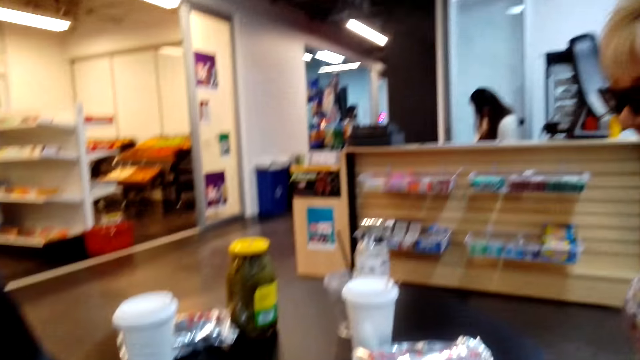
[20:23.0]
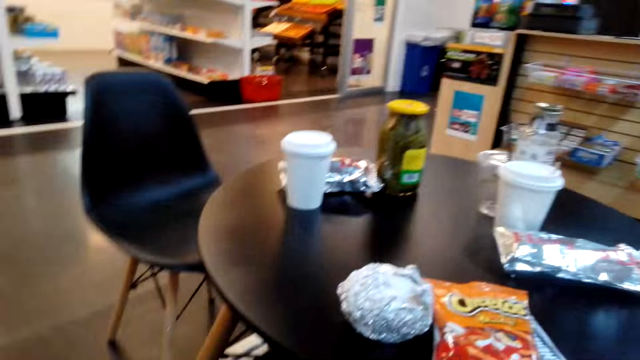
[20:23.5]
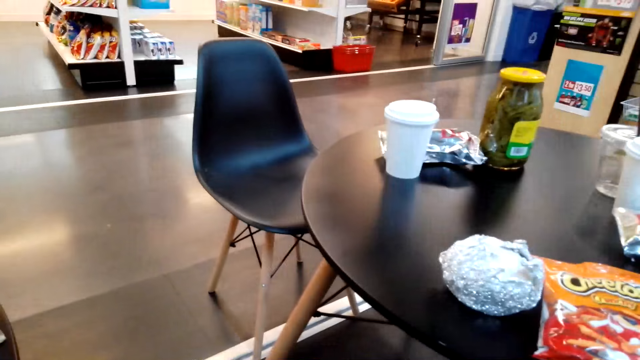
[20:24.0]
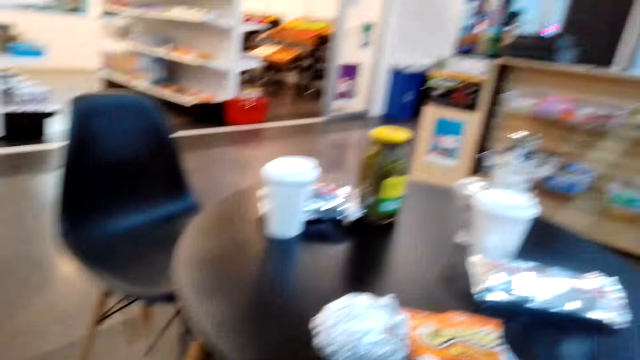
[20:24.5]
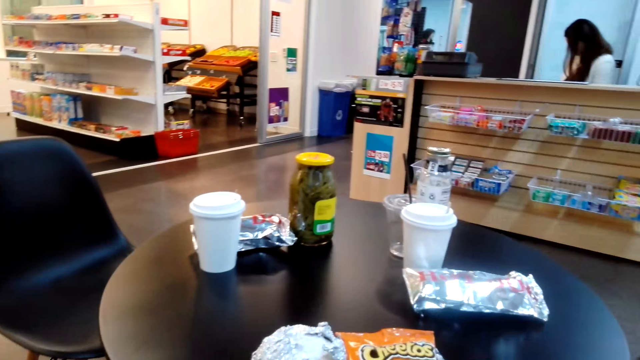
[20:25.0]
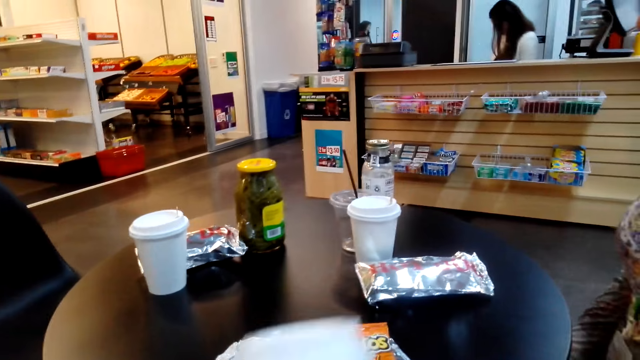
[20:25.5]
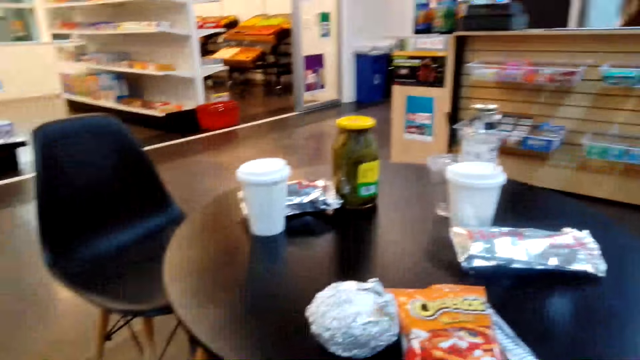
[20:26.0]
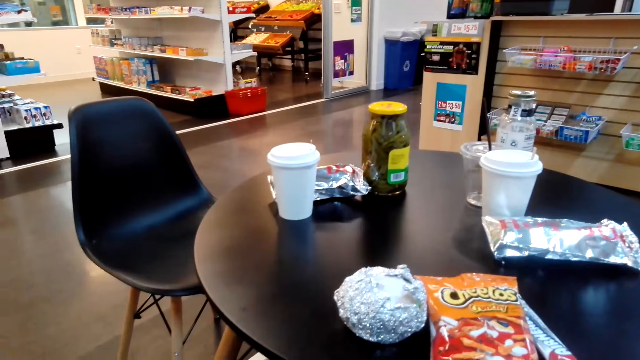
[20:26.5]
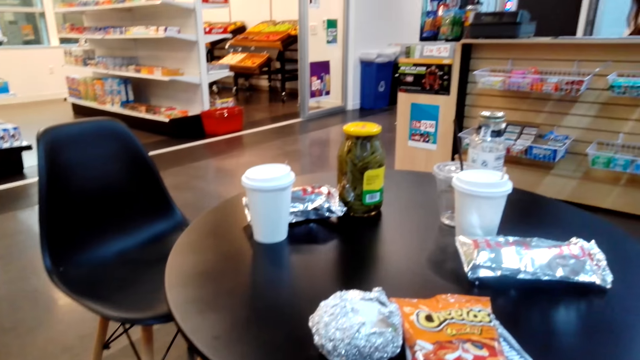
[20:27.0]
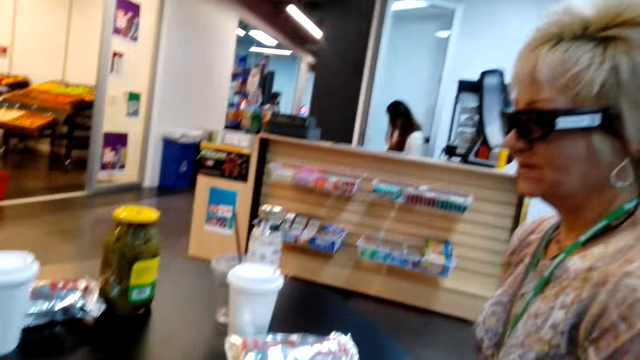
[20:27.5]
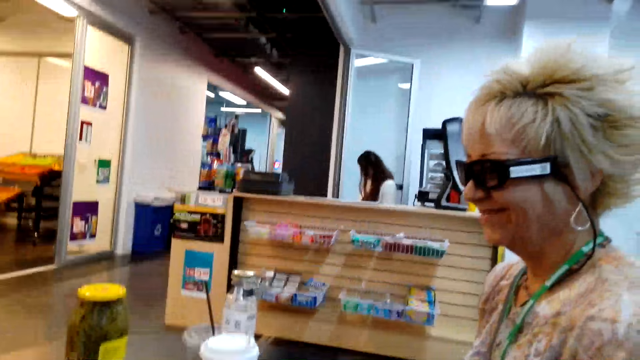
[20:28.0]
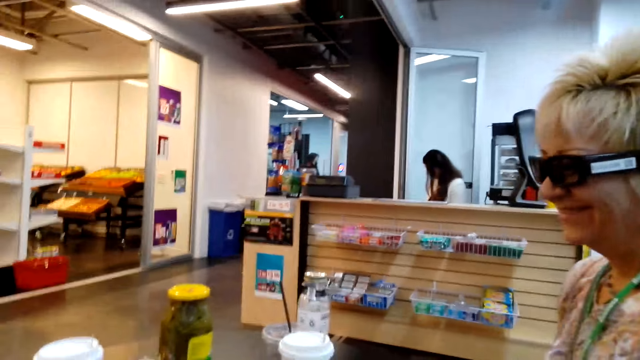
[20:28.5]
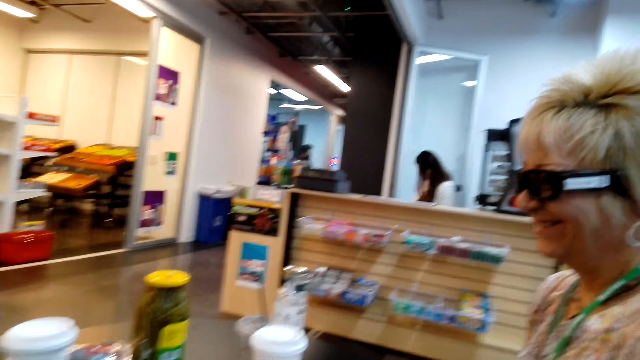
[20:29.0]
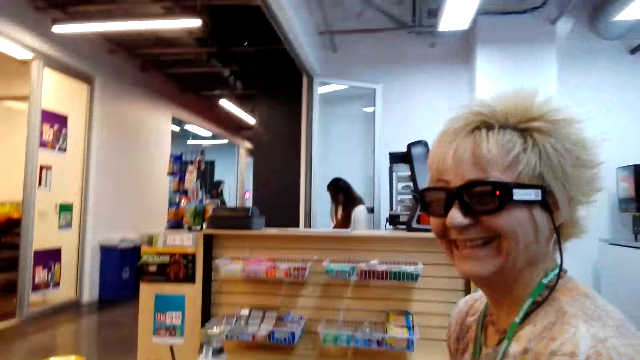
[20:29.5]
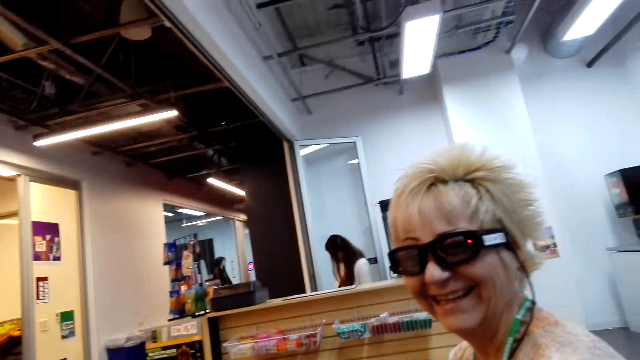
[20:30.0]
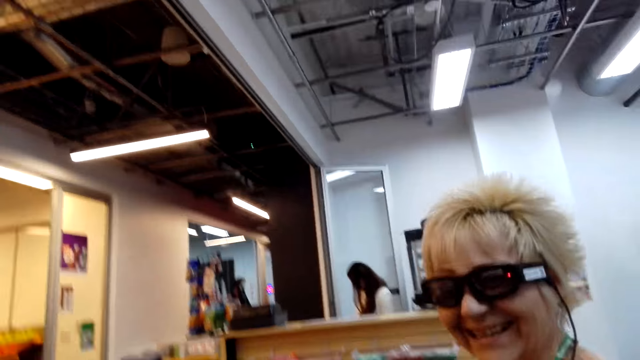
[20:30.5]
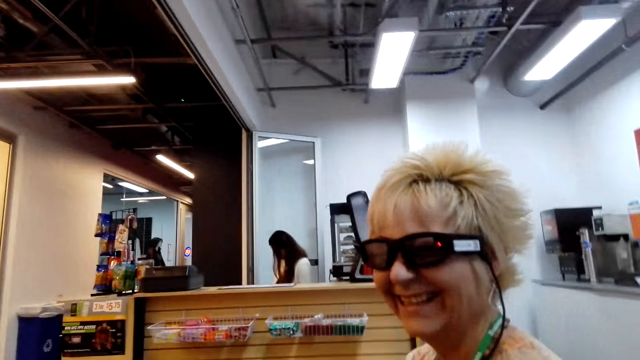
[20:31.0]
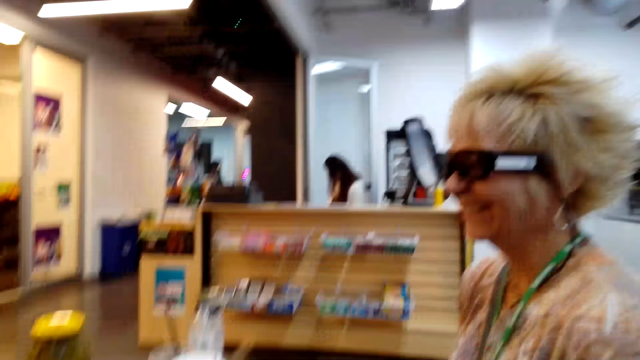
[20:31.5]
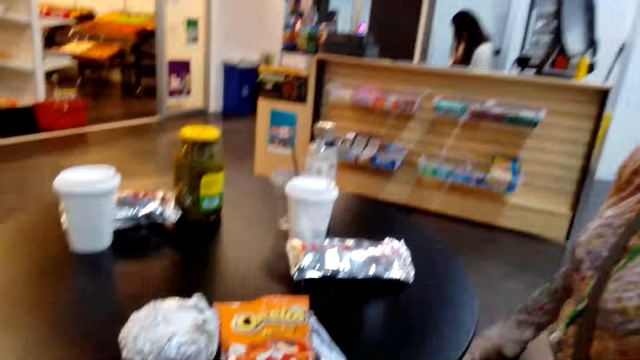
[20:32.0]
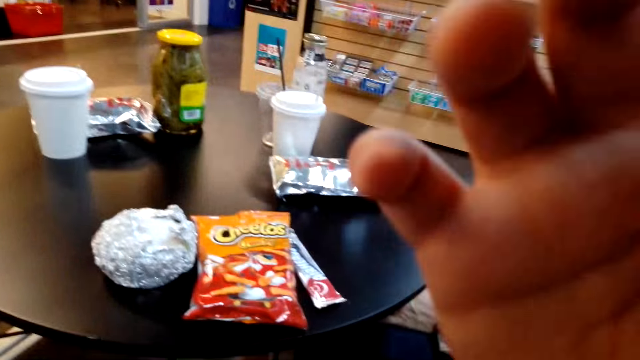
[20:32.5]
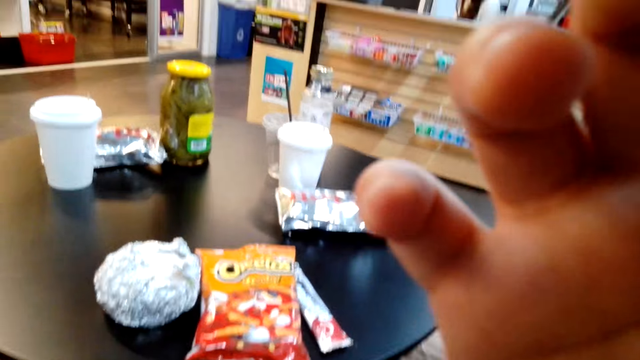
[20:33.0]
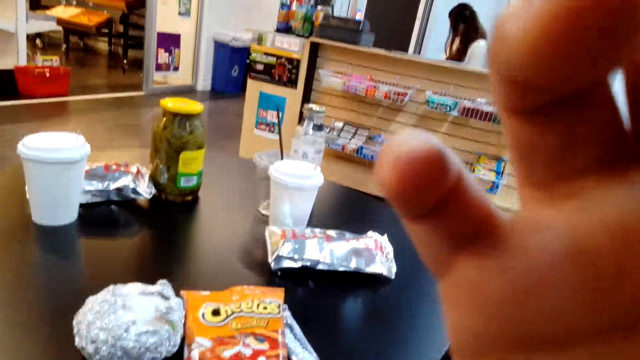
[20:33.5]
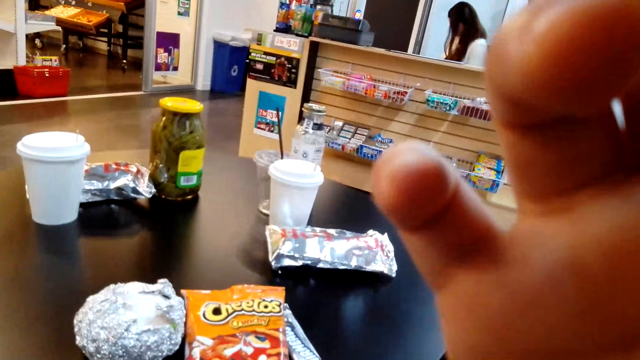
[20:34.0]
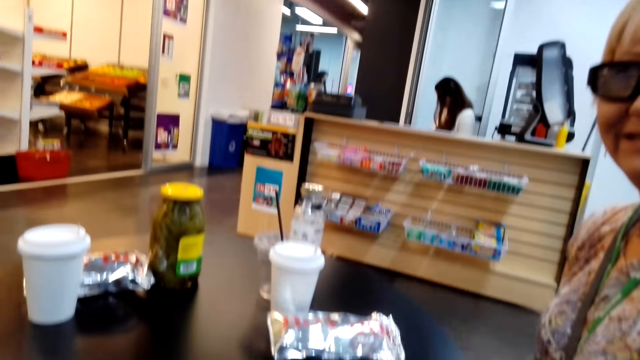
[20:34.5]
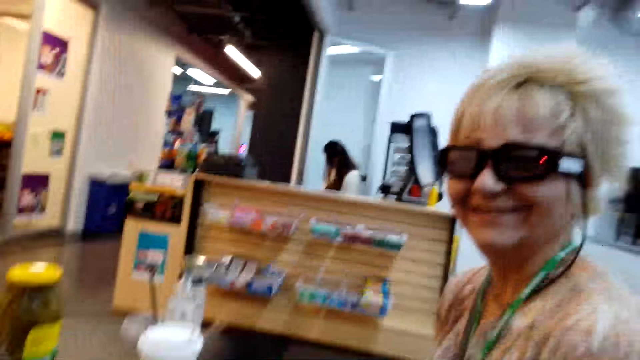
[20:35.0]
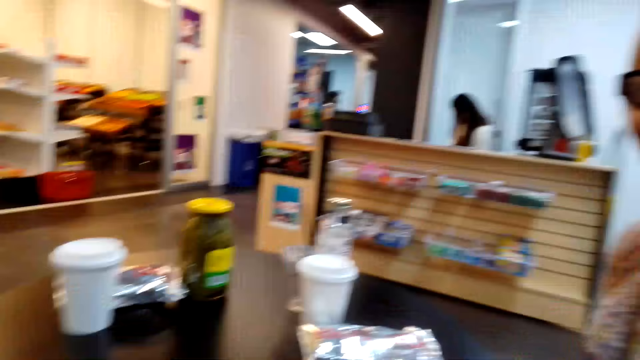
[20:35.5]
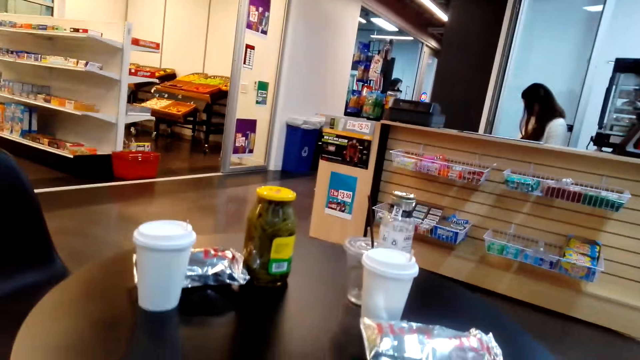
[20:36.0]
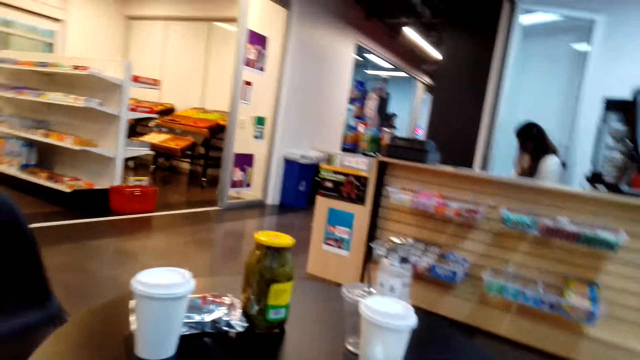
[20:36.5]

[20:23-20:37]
The camera wearer holds the container with straw. A lady laughs. The camera wearer stares in the room. The lady raises a hand. The lady laughs.

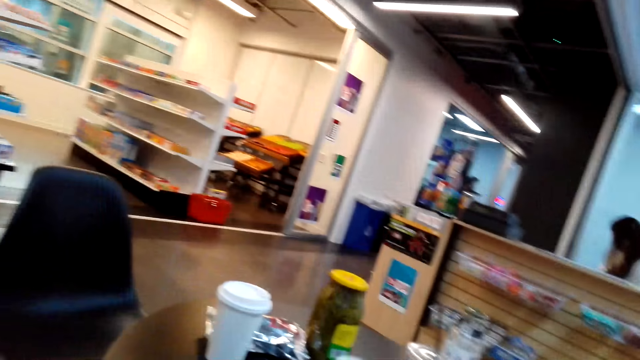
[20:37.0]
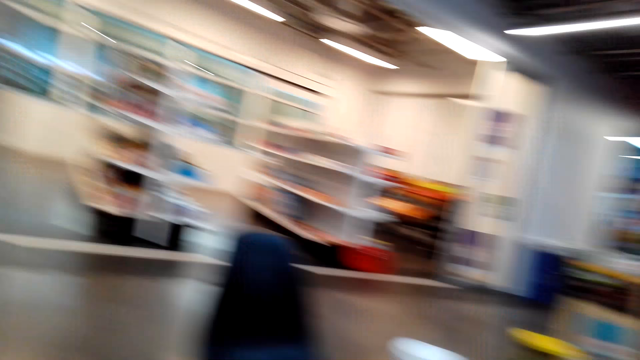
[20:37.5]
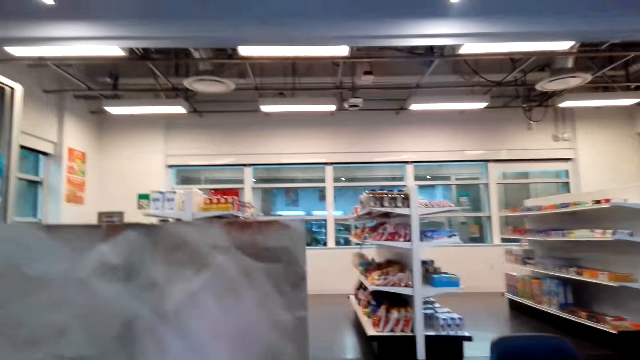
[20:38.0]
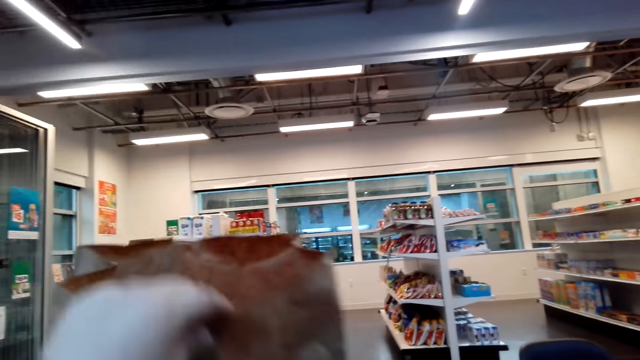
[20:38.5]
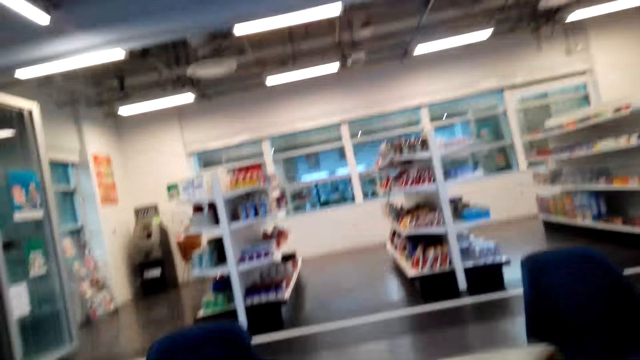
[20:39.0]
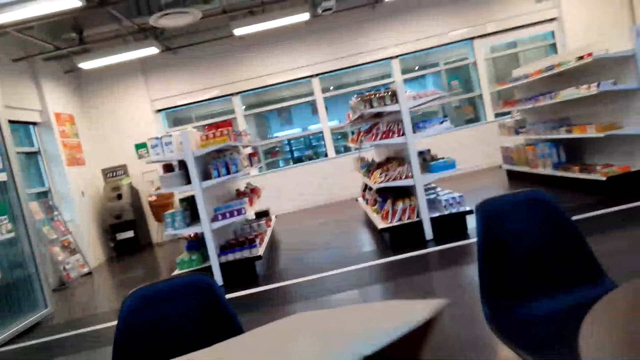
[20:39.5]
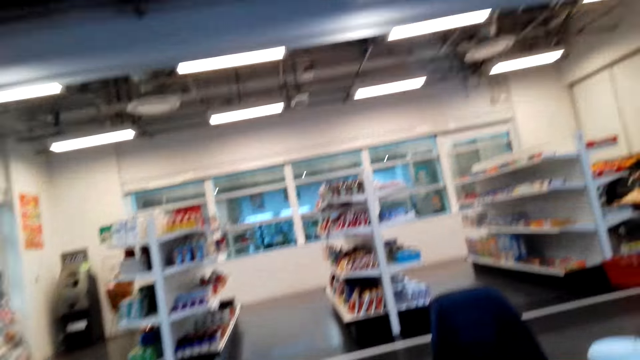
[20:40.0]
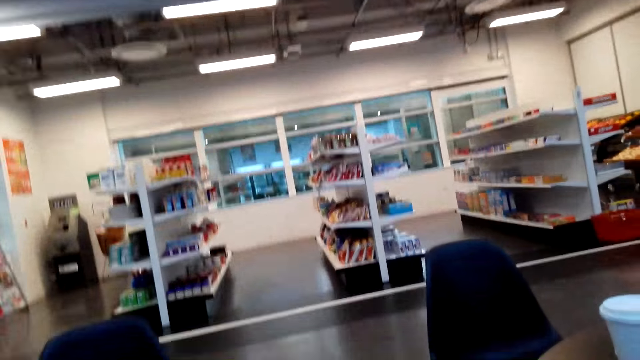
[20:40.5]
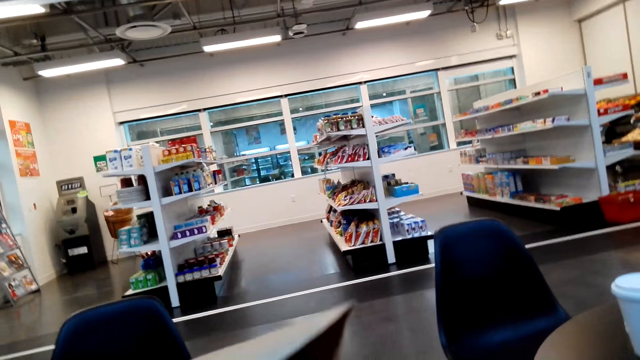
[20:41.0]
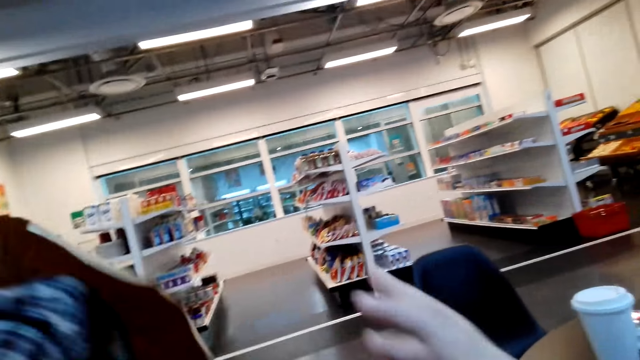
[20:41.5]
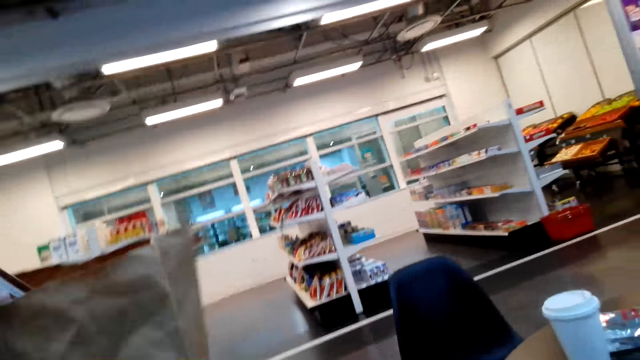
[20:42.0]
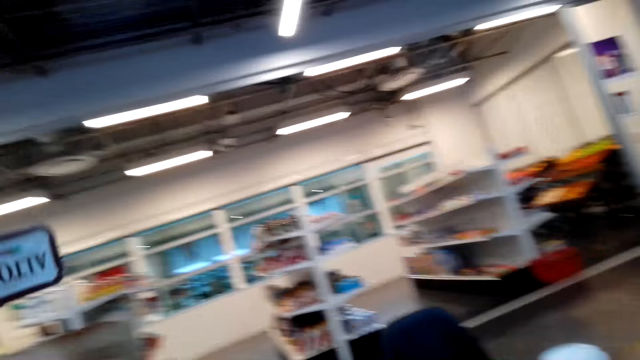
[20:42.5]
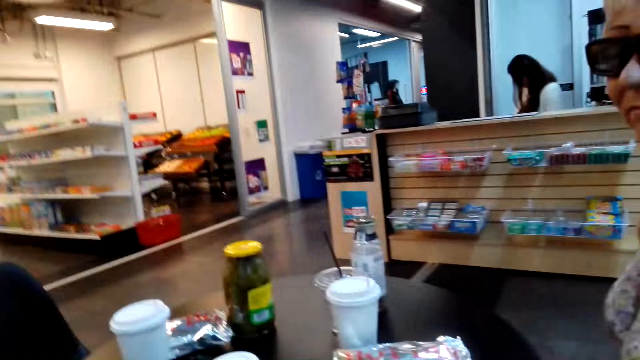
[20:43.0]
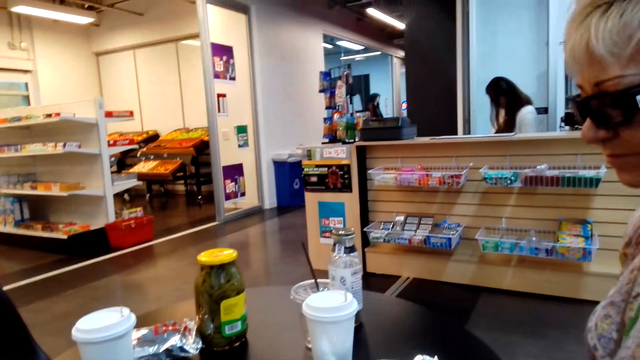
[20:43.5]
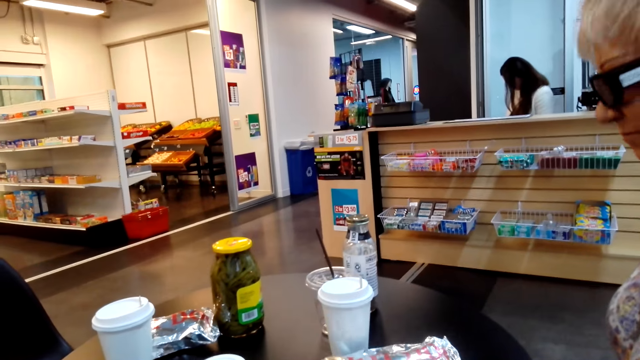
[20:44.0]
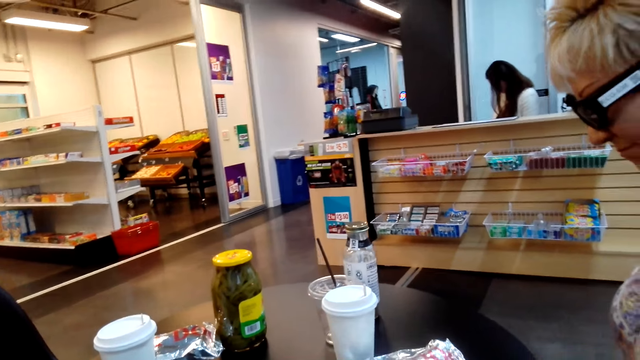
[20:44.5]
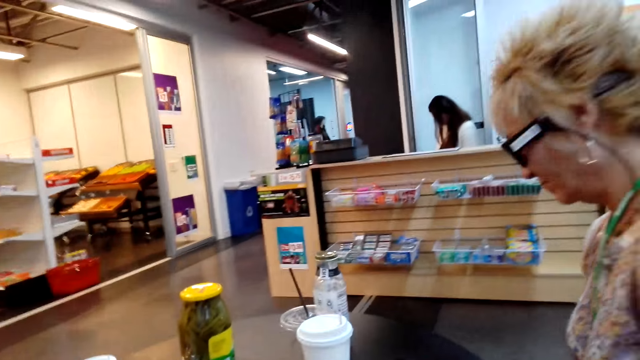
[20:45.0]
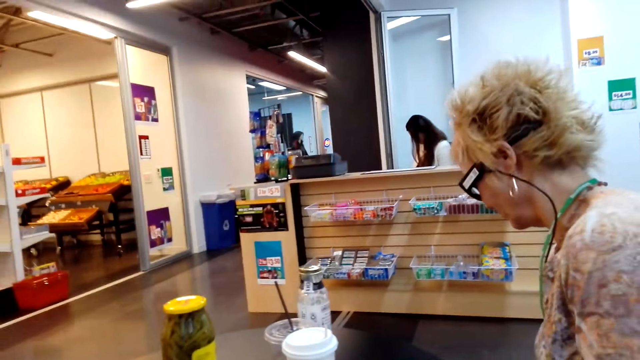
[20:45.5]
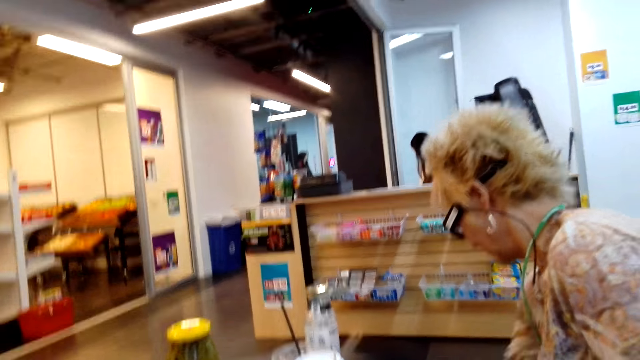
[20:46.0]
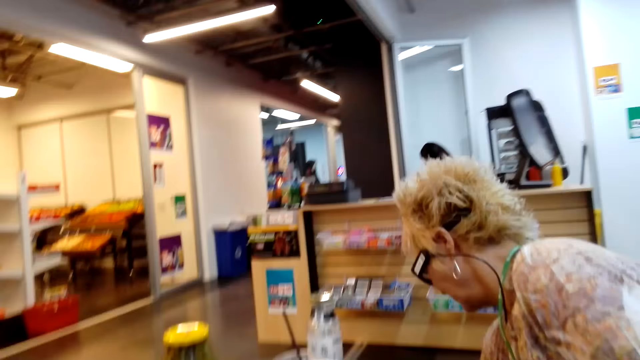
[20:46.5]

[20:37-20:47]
The camera wearer returns the container with straw. They pick up the paper bag. They return the paper bag.
